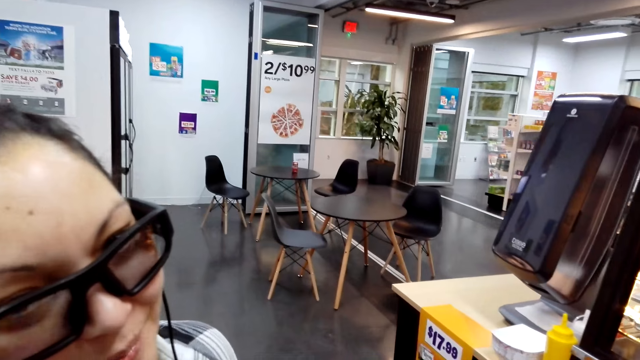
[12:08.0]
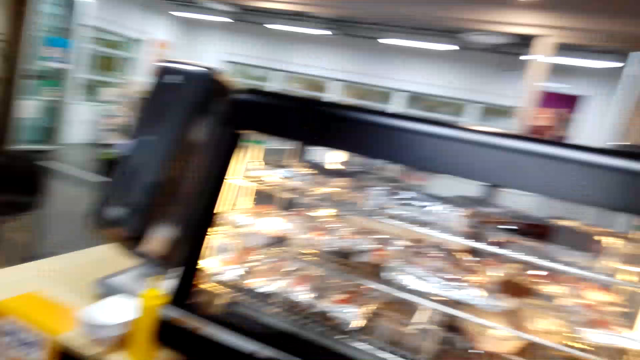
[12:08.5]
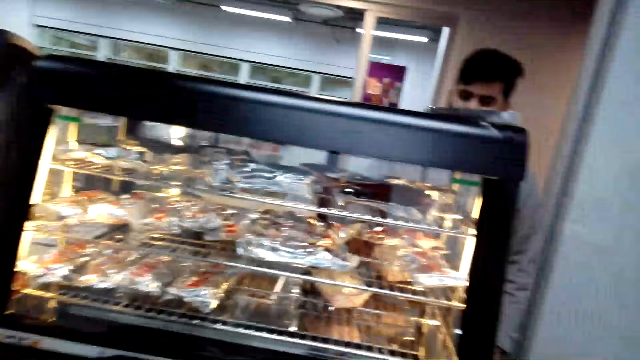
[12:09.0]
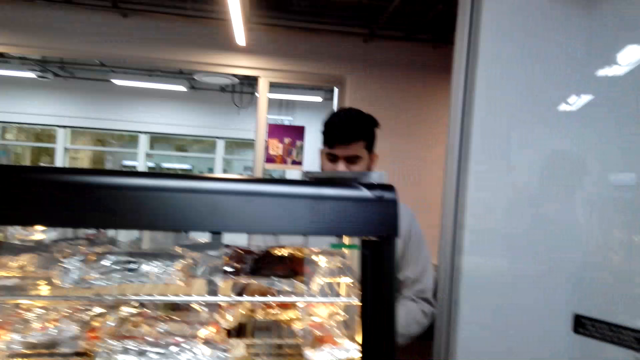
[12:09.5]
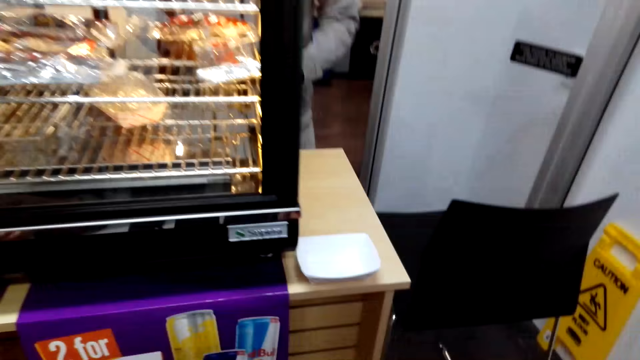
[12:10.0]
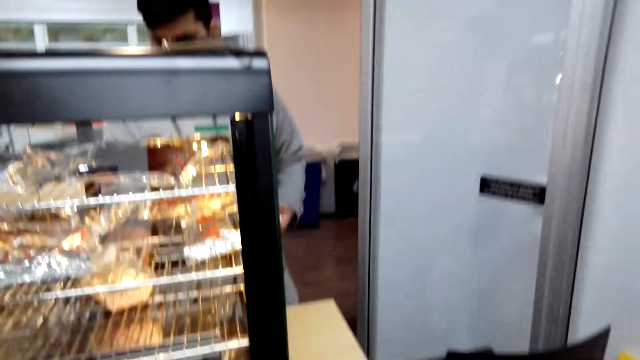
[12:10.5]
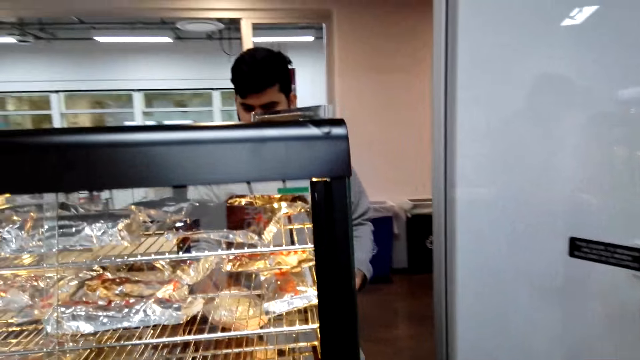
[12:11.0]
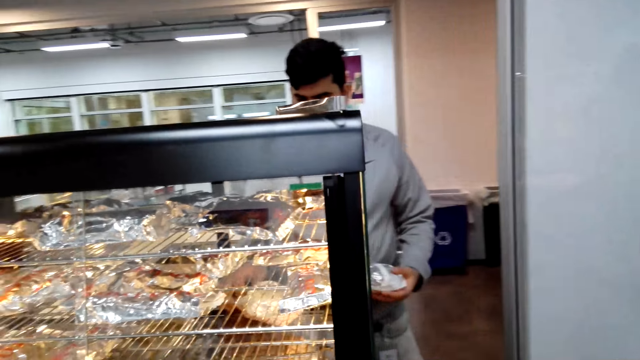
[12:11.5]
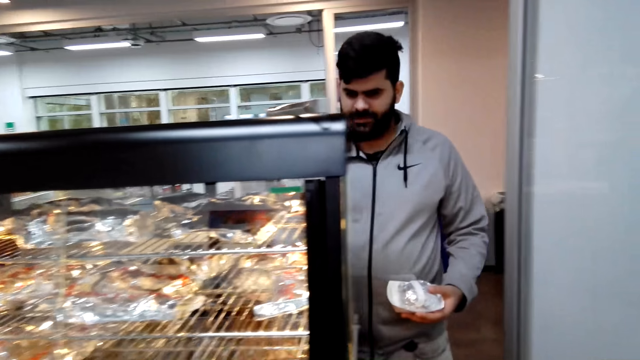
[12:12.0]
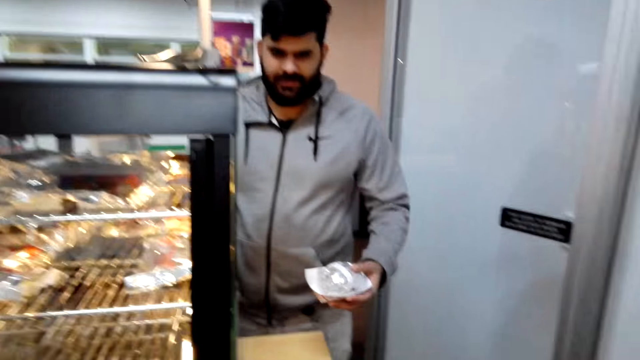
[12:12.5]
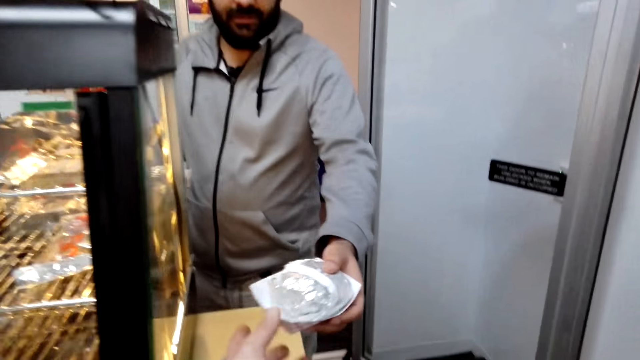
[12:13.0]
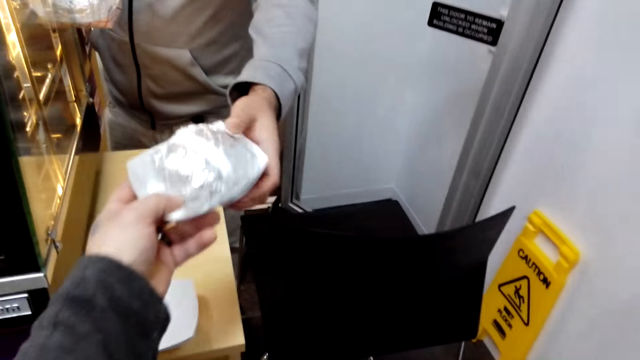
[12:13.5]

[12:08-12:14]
A man gives burgers to the camera wearer.

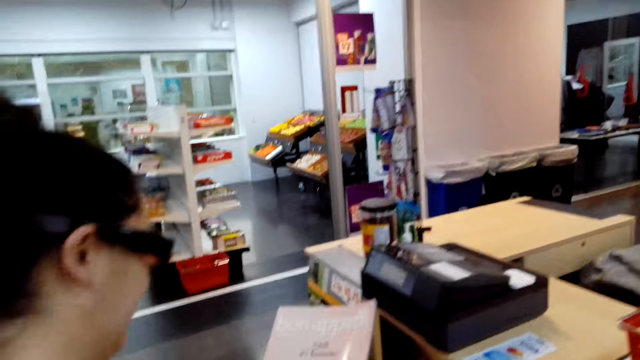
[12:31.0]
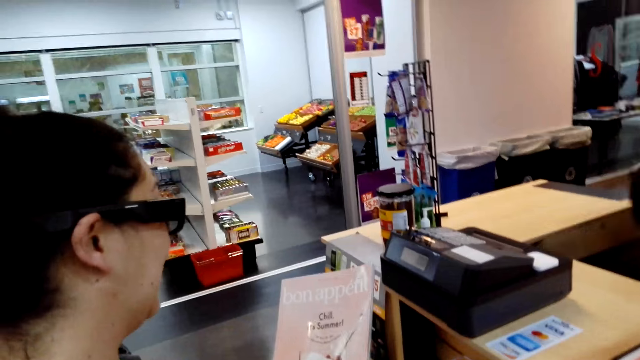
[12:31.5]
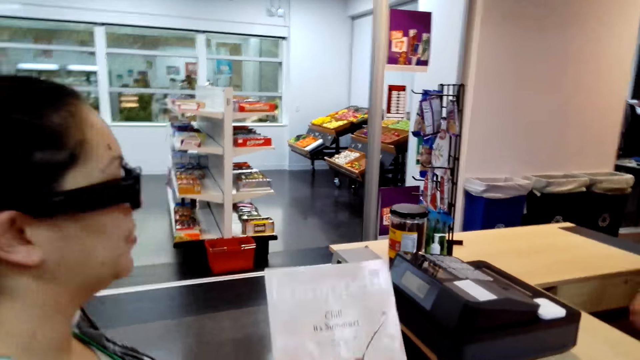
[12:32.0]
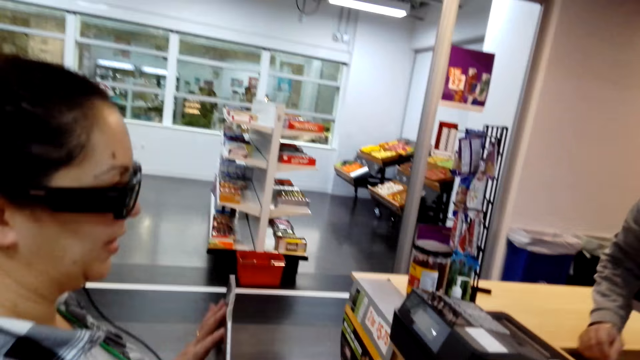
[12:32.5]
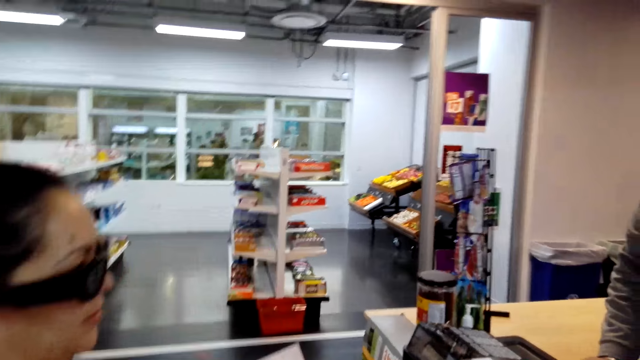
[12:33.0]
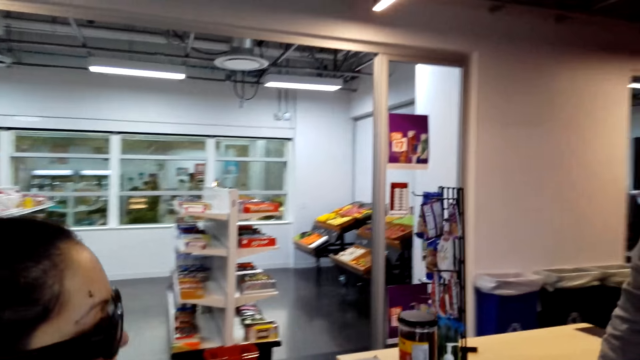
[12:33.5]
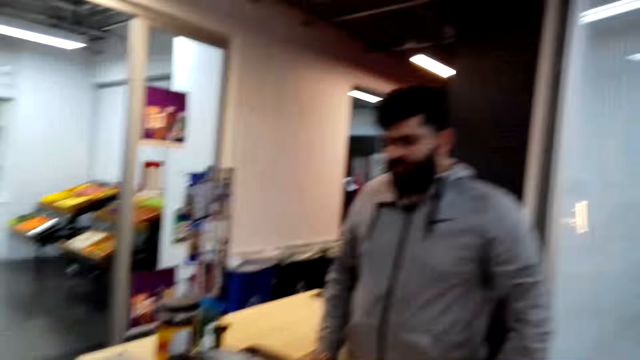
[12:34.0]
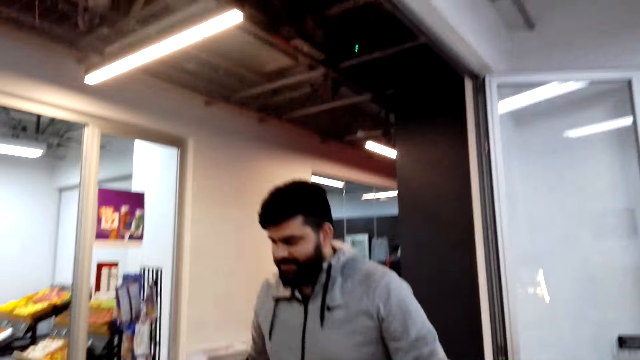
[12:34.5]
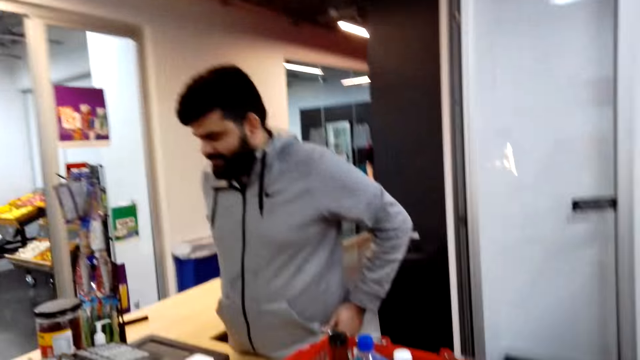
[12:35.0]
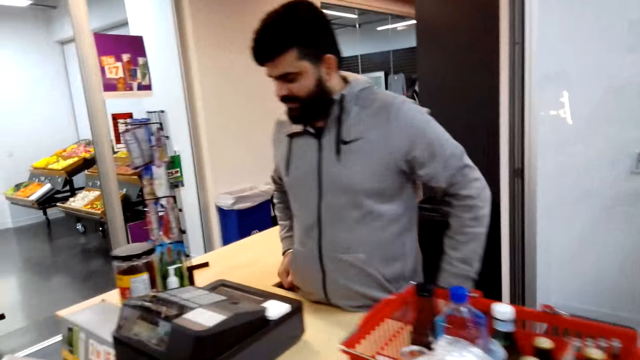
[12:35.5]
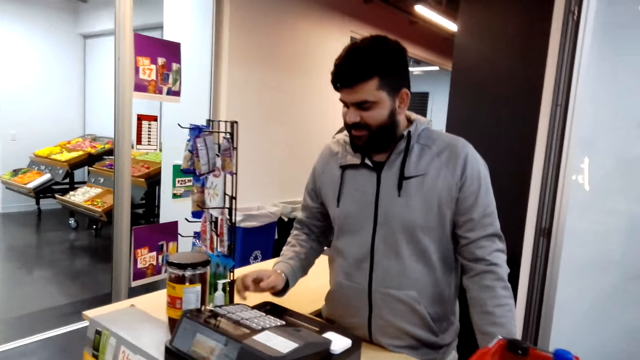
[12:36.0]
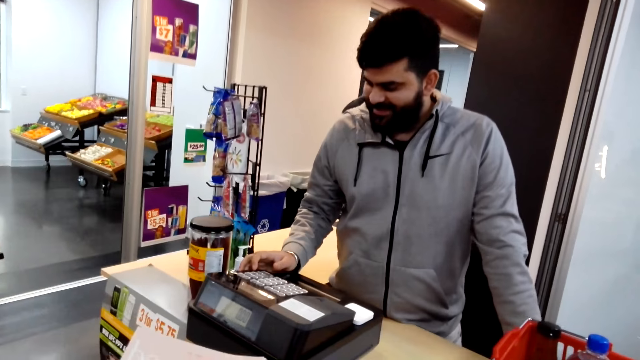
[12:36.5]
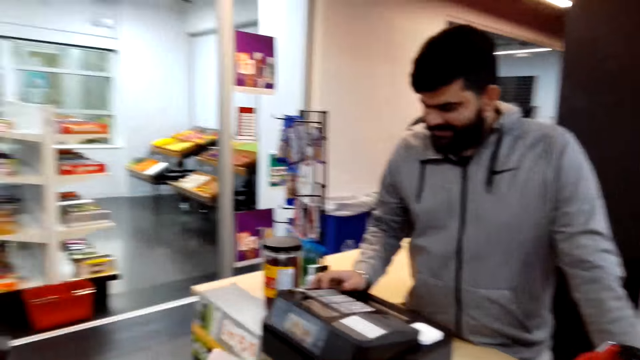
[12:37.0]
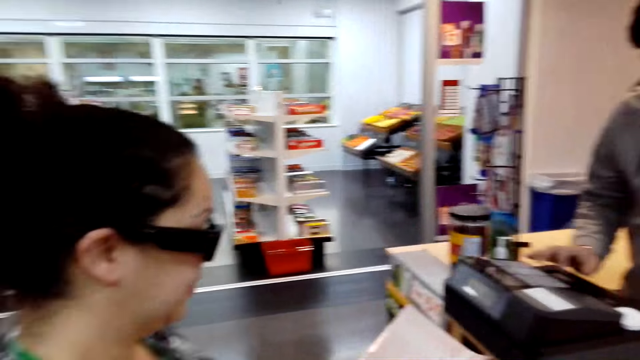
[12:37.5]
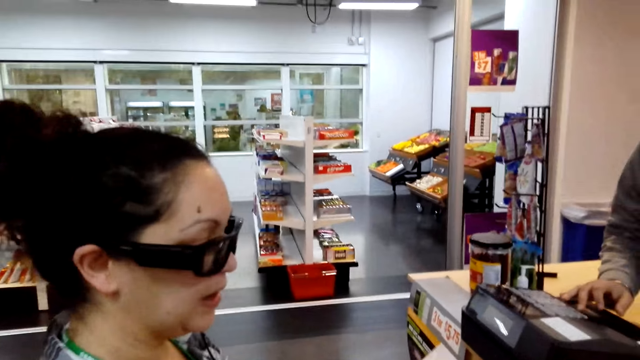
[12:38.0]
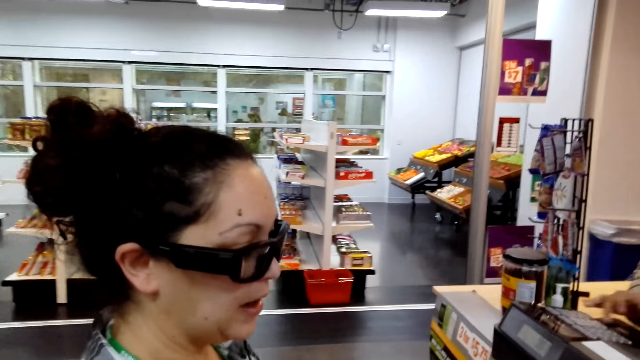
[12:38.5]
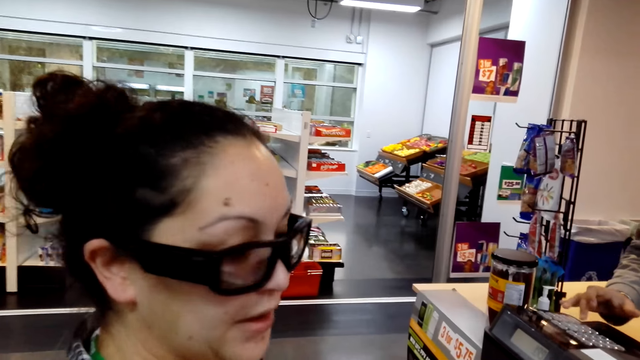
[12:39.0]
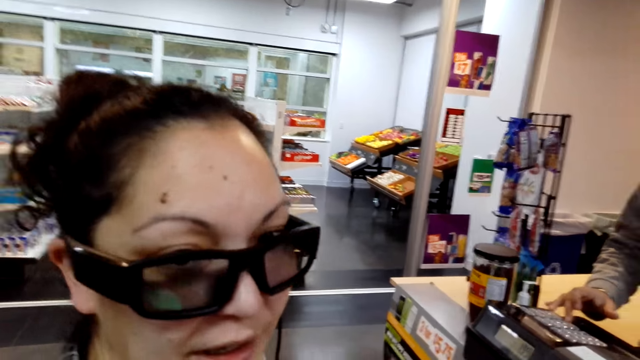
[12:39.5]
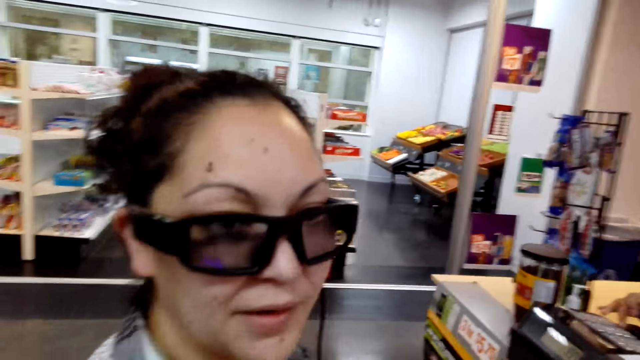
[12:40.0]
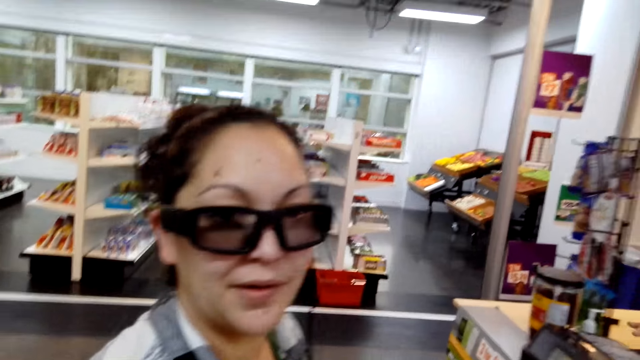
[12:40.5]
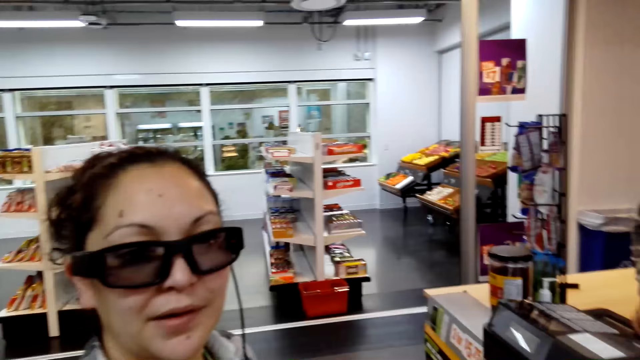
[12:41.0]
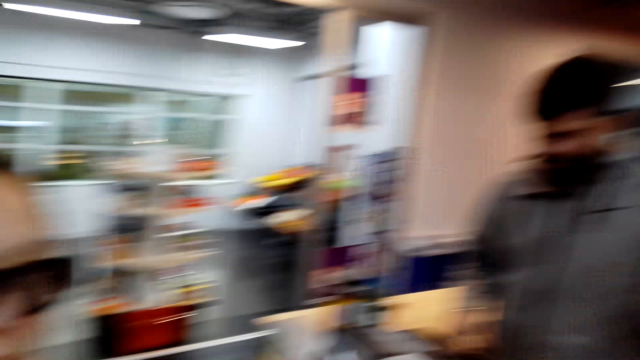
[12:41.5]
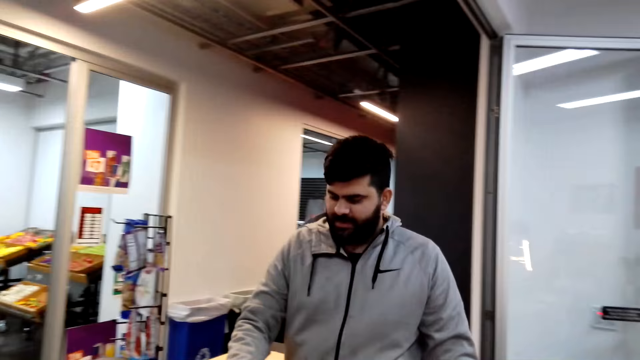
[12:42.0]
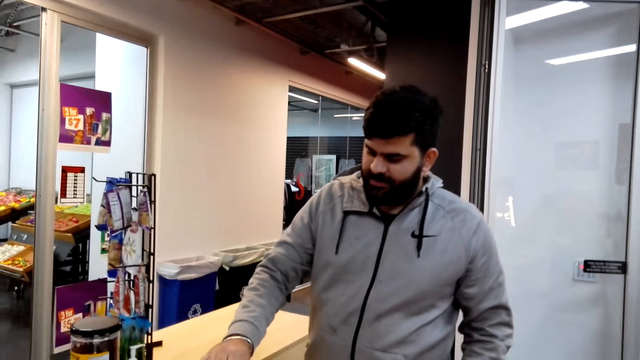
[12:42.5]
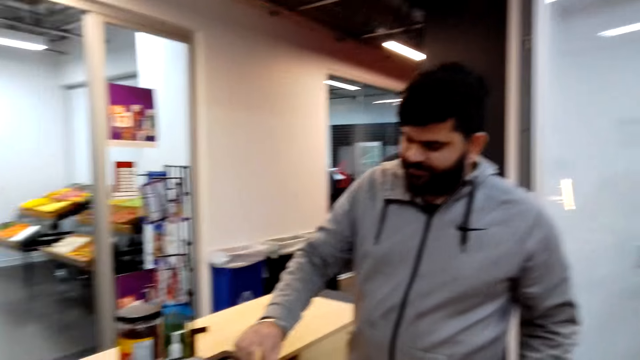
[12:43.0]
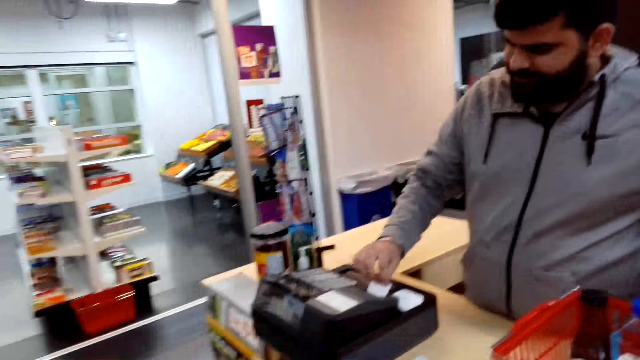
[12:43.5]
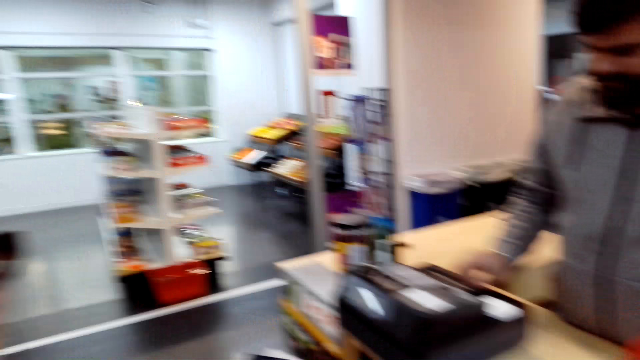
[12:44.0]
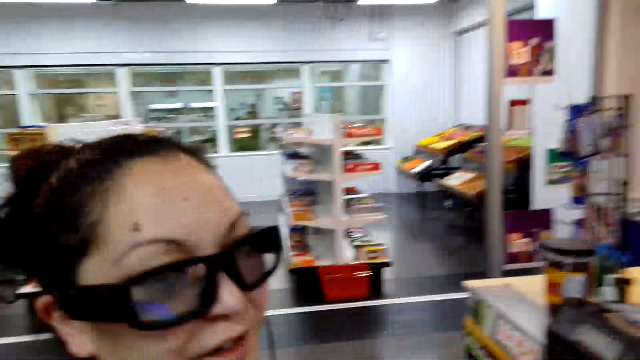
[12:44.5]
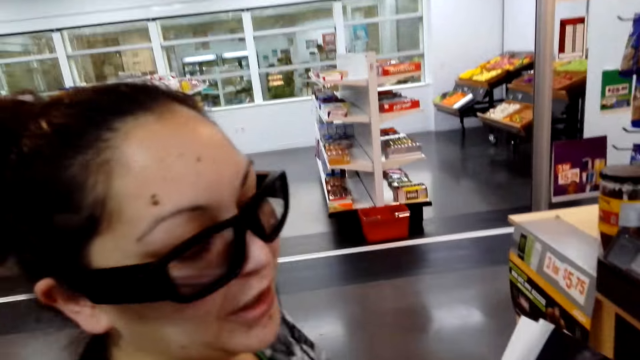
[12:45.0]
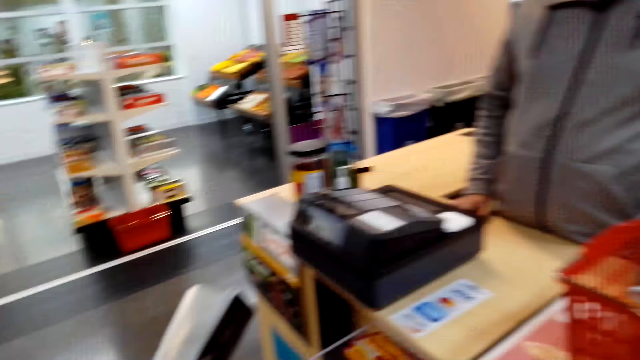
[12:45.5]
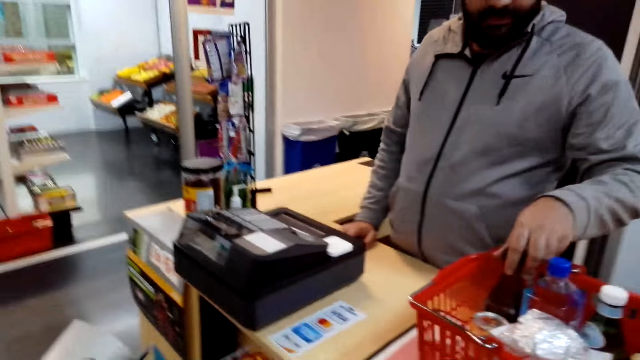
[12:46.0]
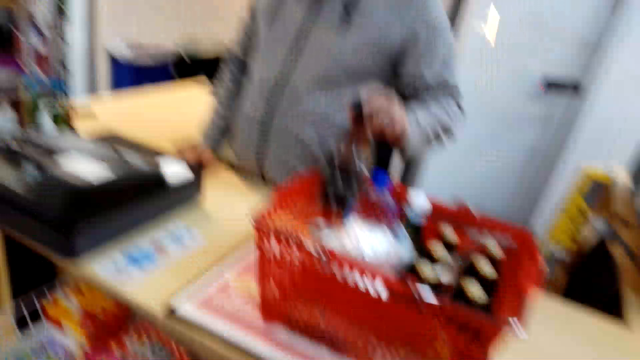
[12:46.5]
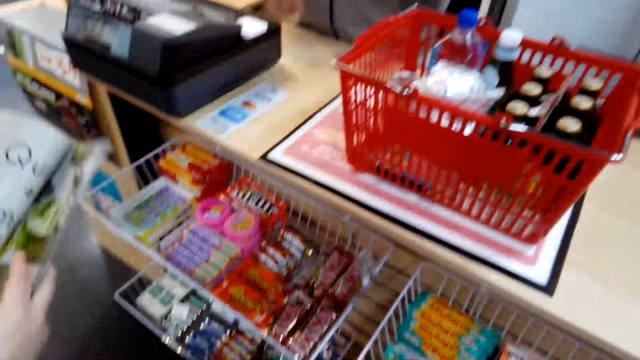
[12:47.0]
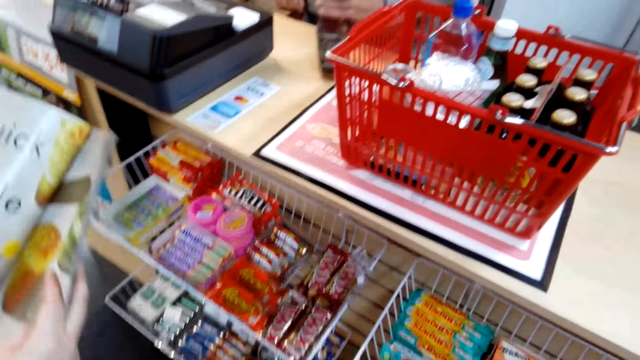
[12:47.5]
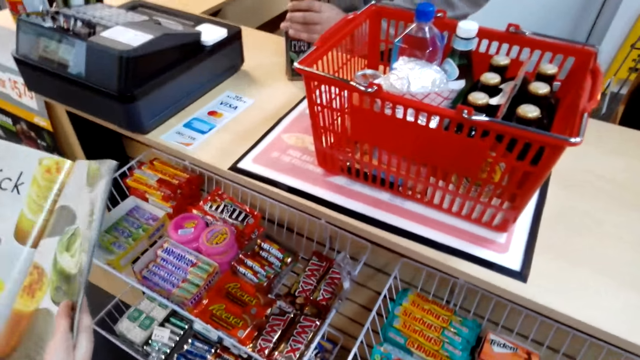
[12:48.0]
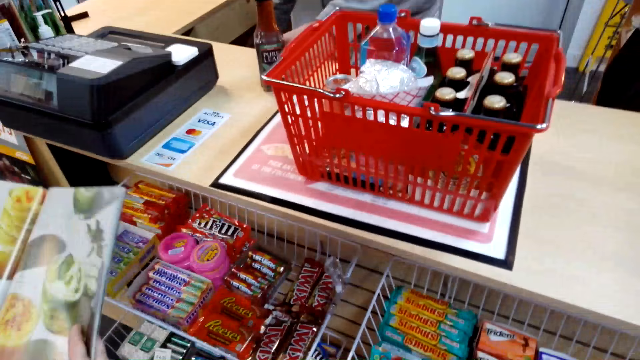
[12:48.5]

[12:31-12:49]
A woman talks with a man. A person cashes out the foodstuffs. The camera wearer talks with the woman. The man presses a counter machine. The camera wearer talks with the woman. The man talks. He picks a bottle of green leaf drink and puts the bottle of green leaf drink on the table.
